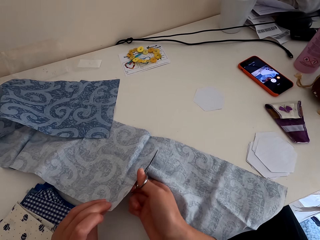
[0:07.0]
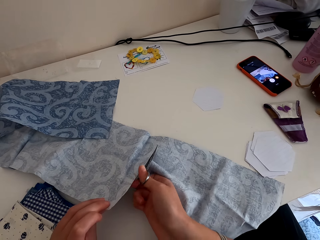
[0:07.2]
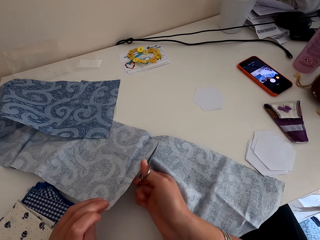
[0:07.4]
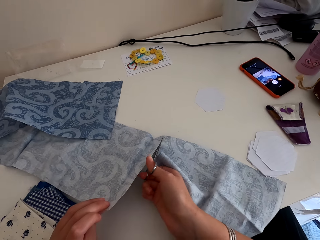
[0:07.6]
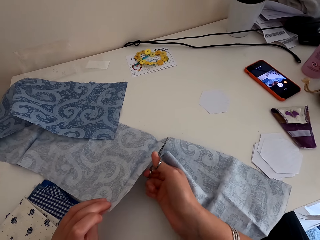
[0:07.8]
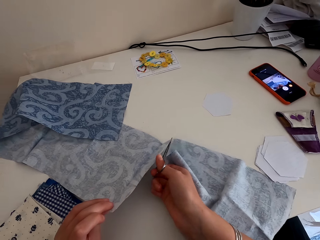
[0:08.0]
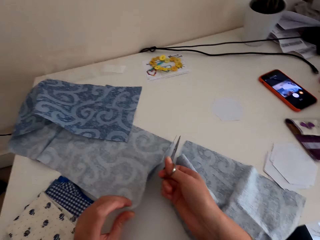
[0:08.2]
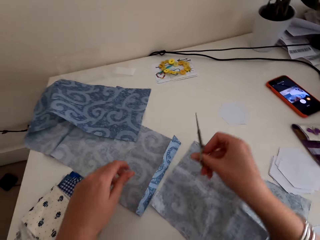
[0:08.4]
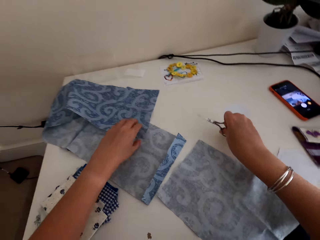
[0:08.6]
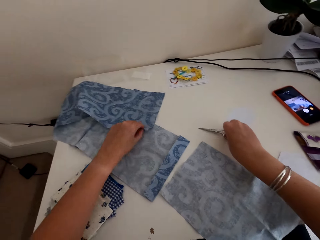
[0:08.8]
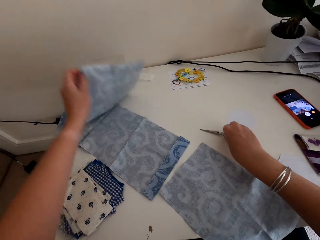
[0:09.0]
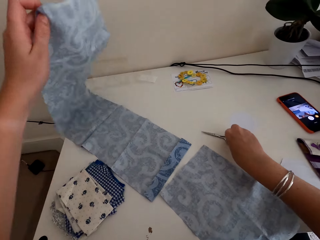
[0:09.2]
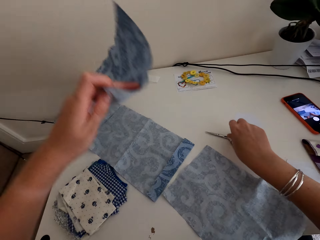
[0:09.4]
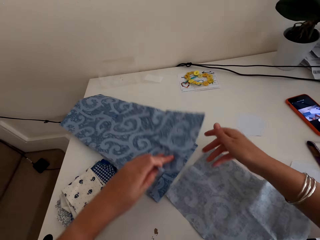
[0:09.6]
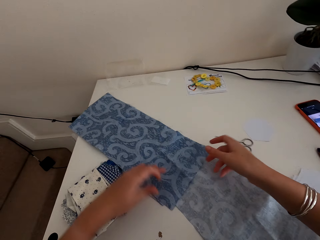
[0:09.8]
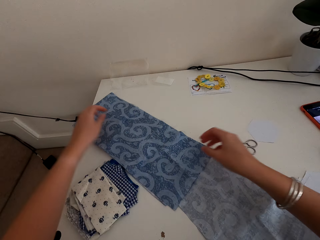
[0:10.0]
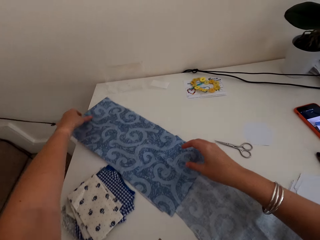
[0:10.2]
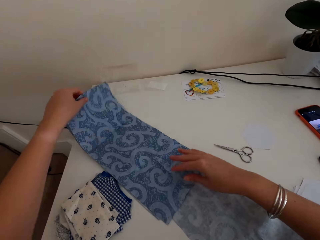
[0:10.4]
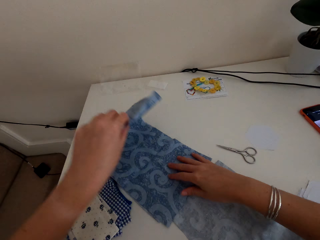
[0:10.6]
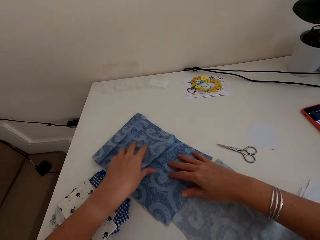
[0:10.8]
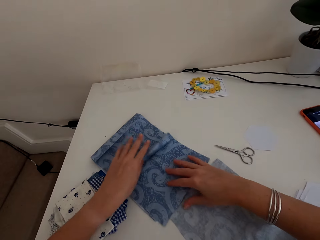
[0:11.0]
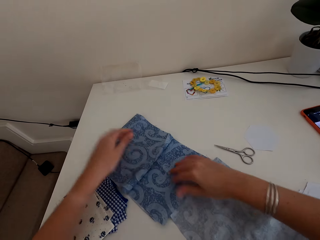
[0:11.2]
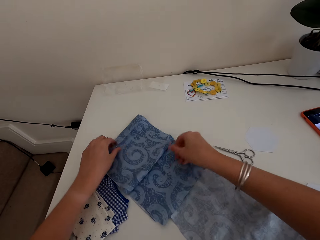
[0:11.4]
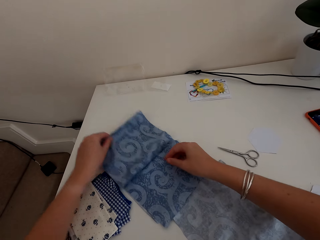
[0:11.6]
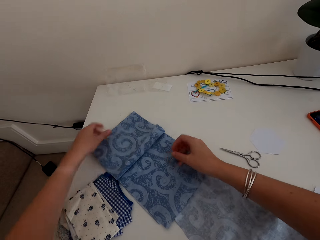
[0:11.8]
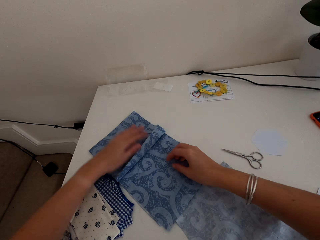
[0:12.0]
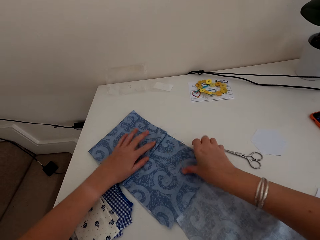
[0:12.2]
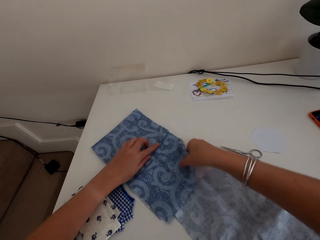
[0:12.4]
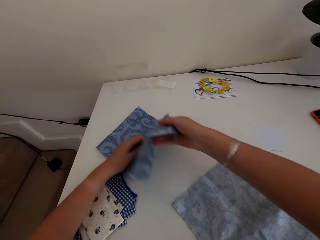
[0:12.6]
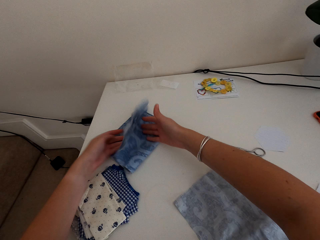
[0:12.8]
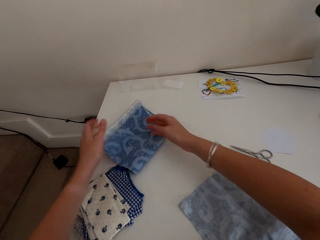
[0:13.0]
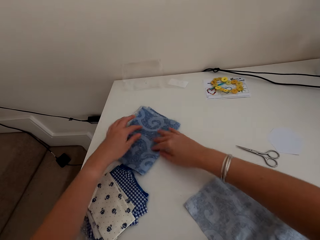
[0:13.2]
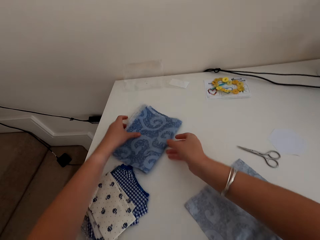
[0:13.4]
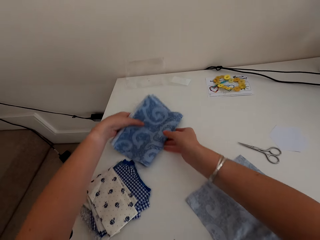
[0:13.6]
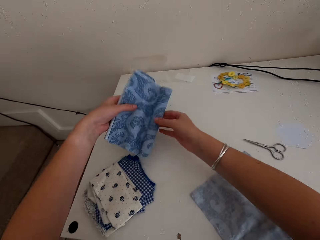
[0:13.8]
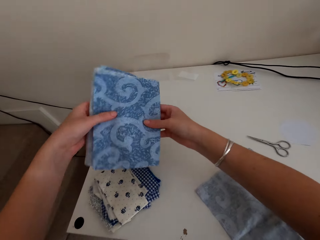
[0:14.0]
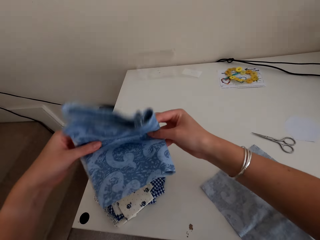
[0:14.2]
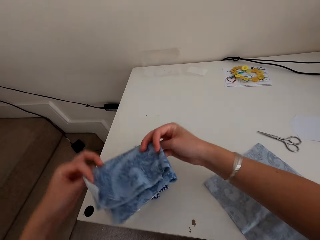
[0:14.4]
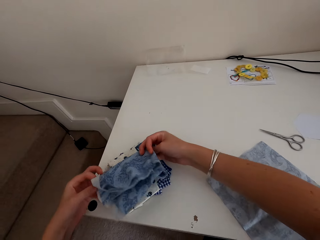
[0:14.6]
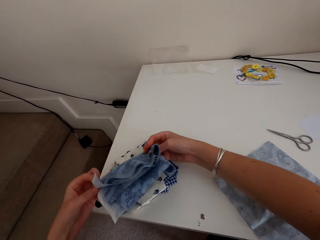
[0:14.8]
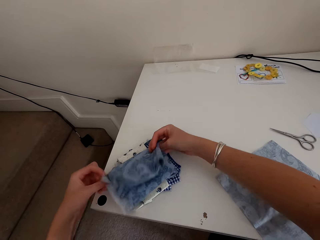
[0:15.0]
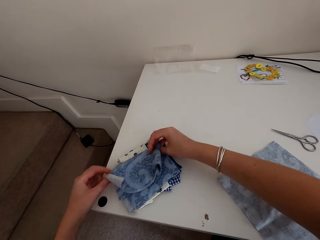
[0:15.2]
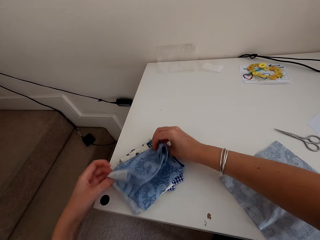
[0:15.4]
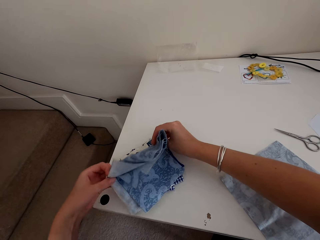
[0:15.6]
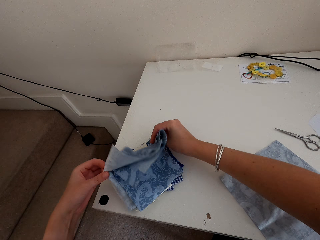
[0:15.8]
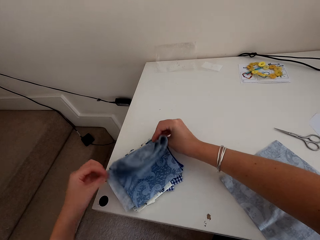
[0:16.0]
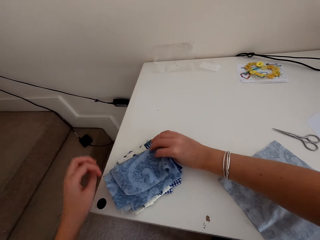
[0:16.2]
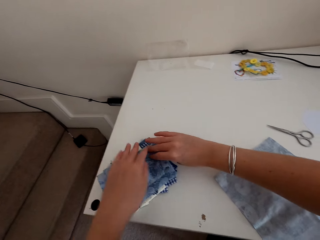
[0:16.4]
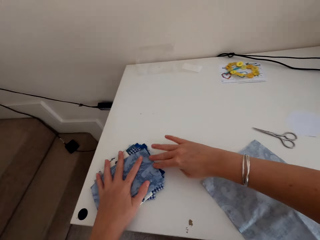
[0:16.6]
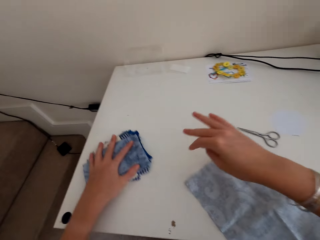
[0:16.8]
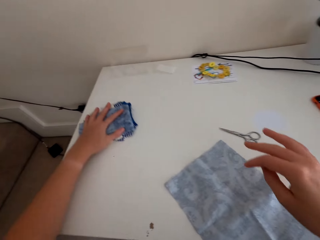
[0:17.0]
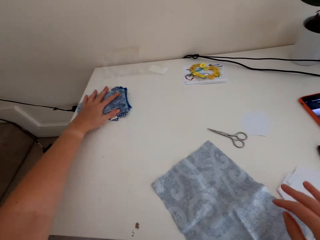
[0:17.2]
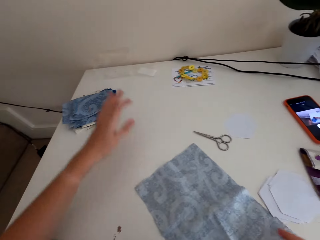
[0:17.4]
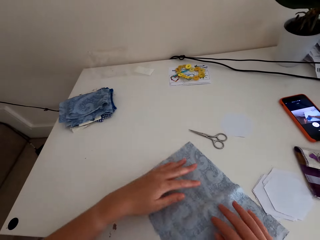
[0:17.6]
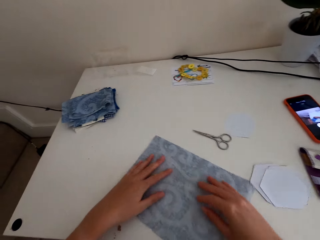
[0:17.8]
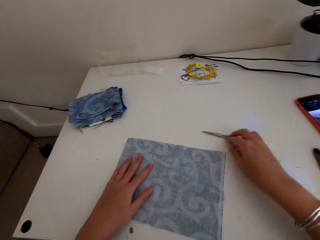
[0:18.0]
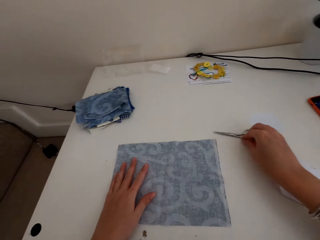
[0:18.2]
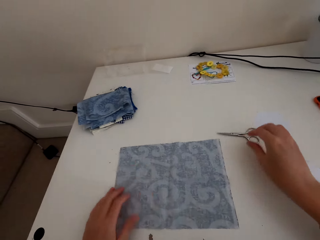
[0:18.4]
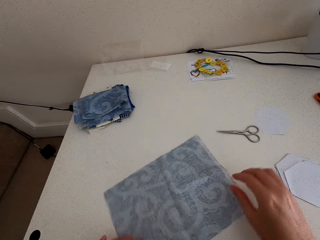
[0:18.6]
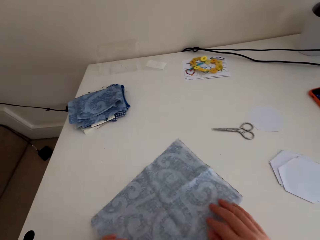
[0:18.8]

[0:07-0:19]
The camera wearer holds the garment. They place the scissors on the table. They pick the cloth material and fold the cloth material. They put the cloth material on the table. They move the garment on the table.

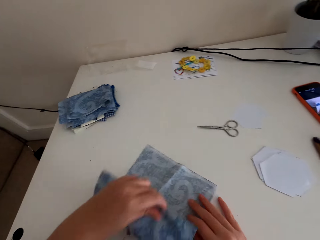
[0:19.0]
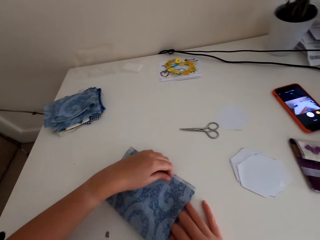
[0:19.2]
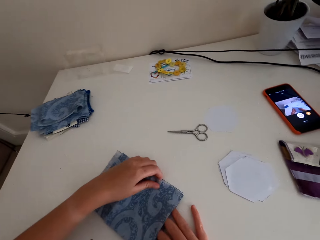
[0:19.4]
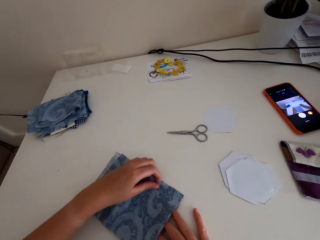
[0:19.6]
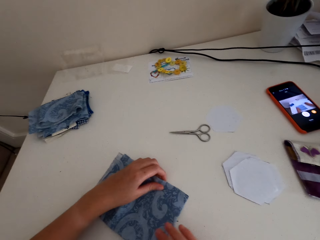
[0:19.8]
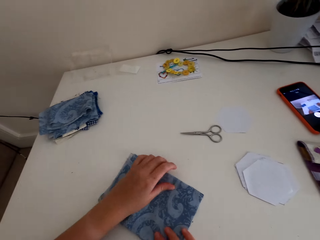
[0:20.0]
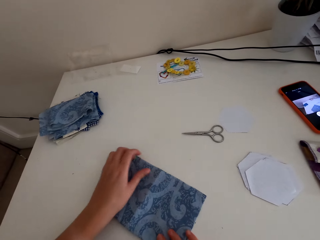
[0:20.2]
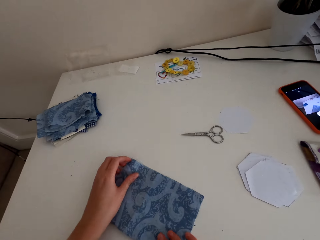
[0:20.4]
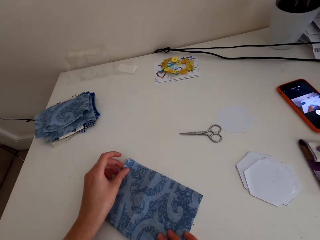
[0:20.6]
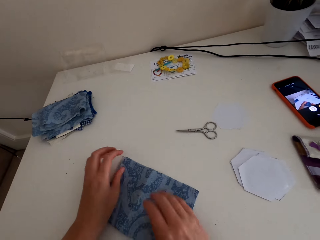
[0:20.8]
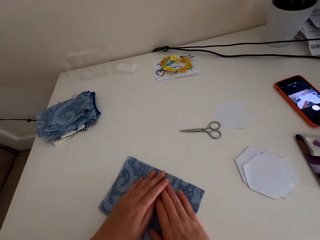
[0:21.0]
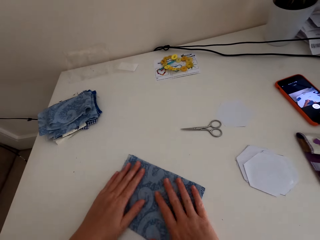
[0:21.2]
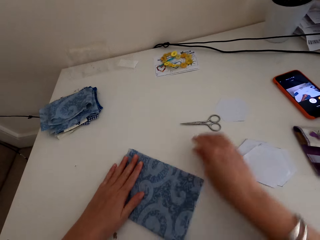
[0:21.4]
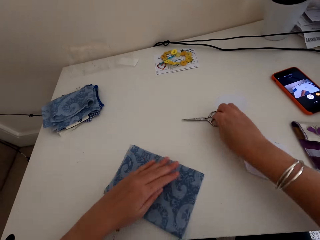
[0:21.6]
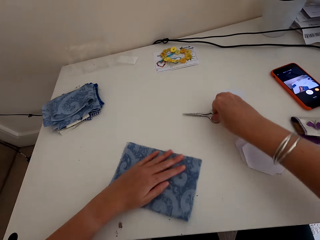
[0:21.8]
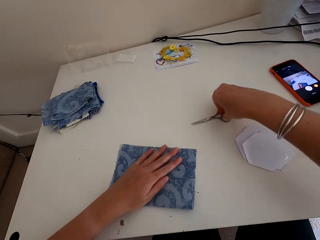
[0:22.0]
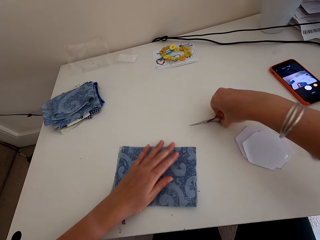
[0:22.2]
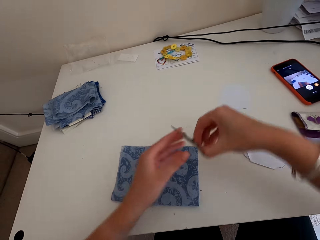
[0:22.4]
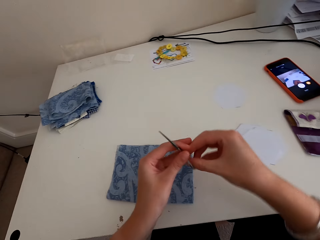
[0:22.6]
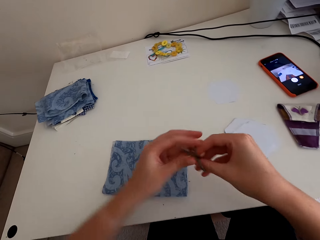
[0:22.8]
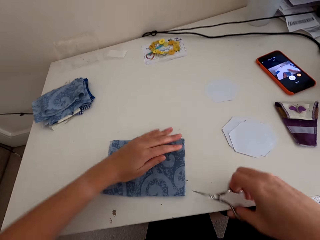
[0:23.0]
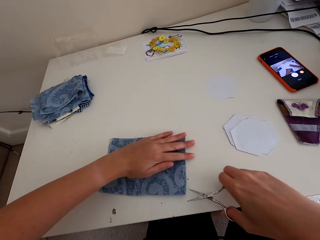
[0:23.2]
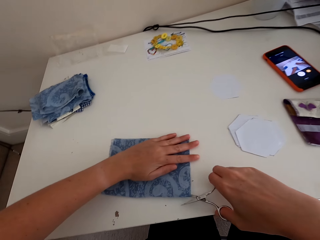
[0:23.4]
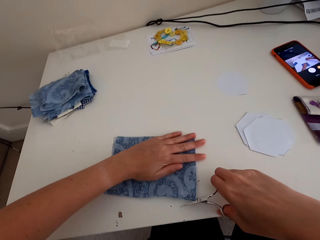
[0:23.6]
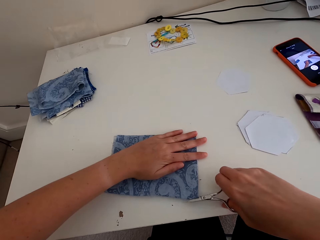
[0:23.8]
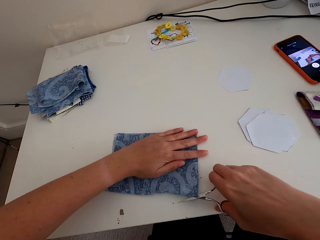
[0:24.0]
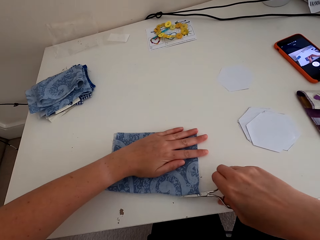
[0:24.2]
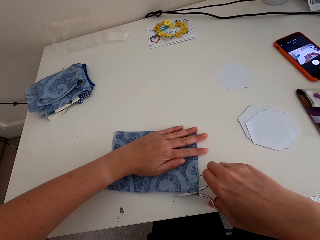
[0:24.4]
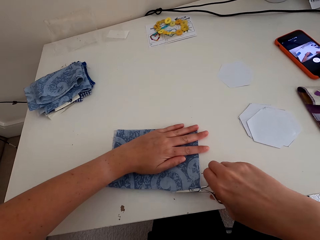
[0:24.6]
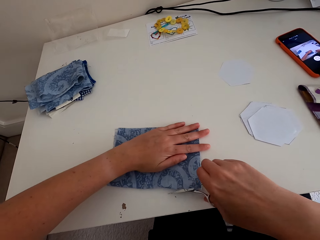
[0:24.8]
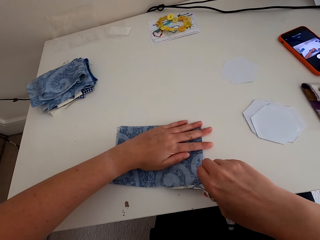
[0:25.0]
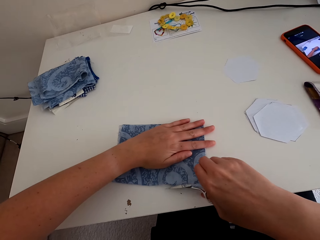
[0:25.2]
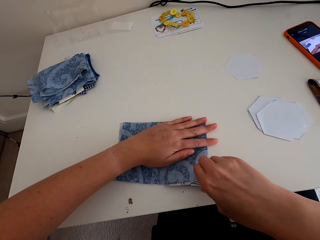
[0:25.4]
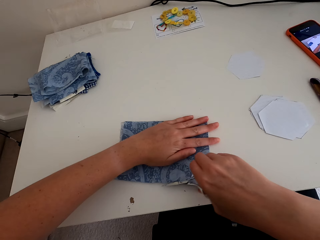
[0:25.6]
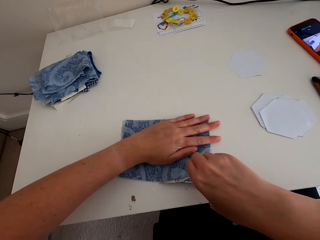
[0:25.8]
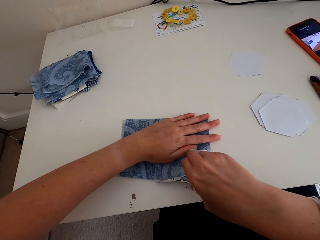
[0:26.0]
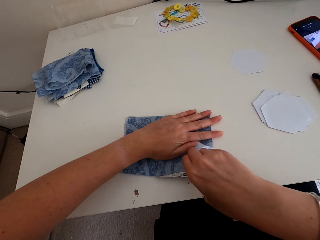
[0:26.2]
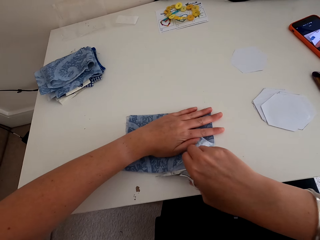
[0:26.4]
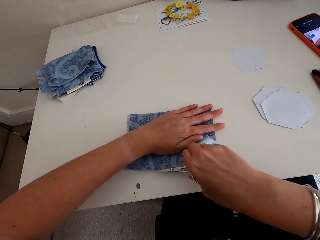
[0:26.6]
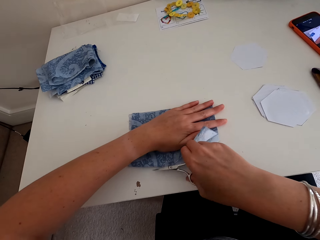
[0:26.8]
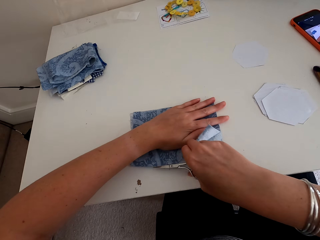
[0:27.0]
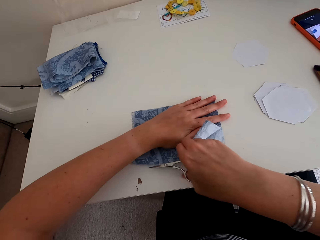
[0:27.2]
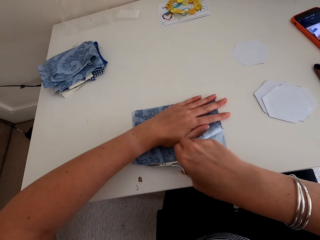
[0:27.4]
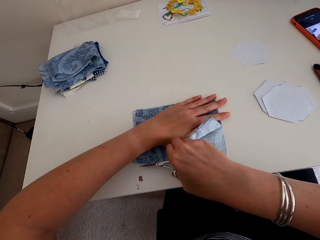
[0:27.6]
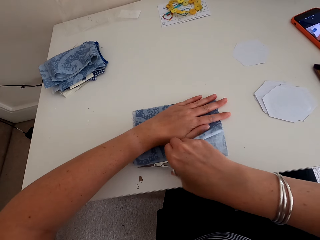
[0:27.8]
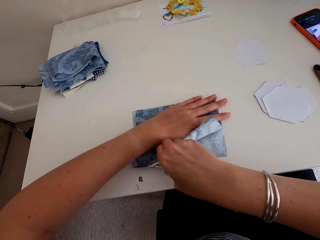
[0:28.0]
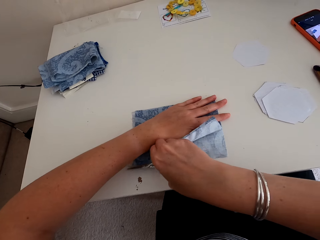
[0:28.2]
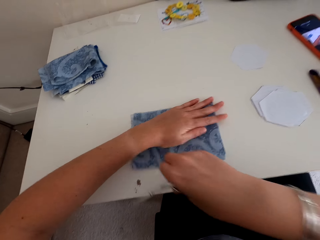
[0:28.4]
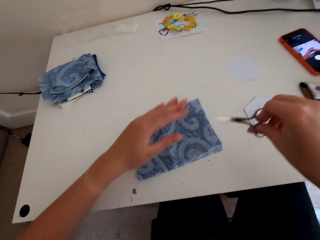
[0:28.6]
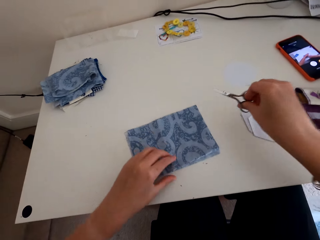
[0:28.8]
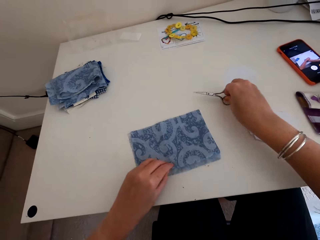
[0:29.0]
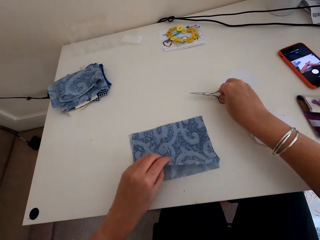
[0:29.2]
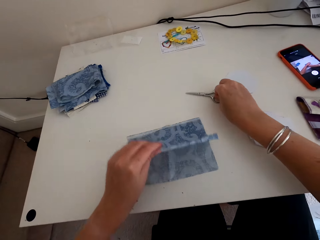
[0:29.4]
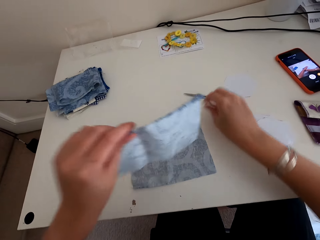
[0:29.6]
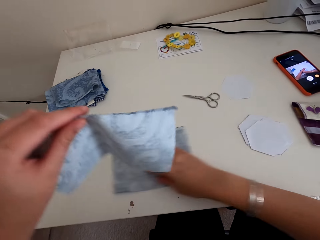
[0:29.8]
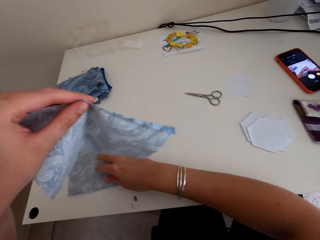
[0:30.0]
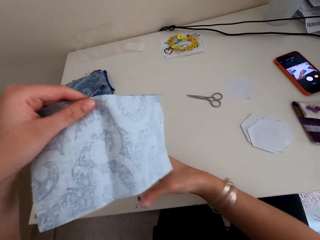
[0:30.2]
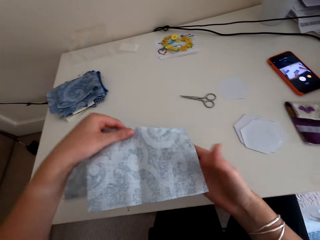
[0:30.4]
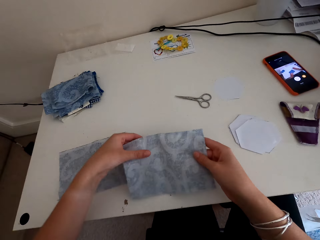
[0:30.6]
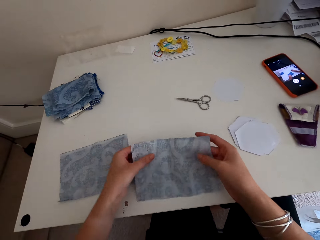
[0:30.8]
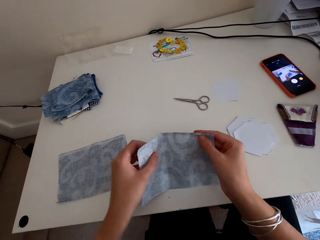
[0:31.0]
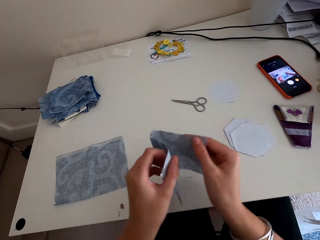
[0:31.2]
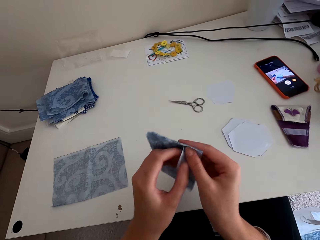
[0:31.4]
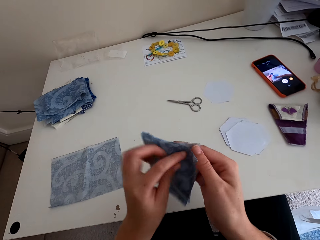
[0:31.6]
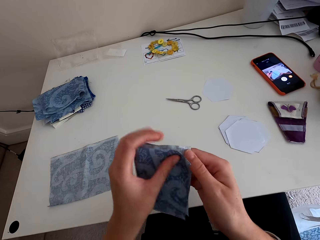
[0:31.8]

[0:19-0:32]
The camera wearer folds the other garment. They pick the scissors. They cut the cloth material with the scissors. They put the scissors on the table.
